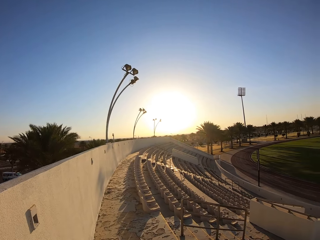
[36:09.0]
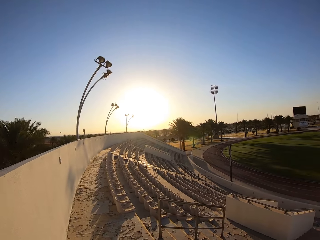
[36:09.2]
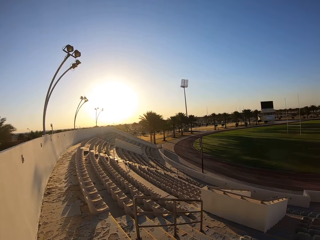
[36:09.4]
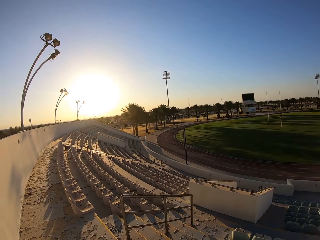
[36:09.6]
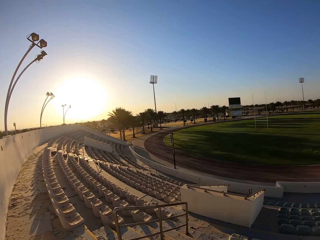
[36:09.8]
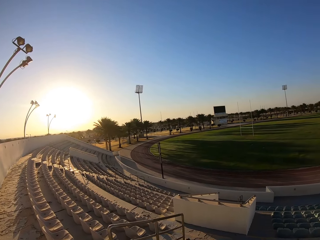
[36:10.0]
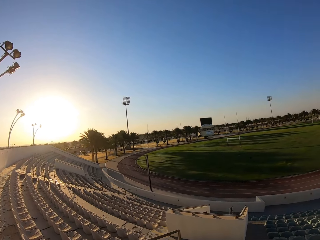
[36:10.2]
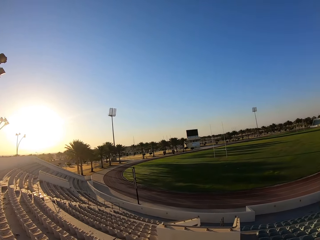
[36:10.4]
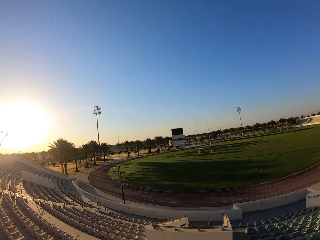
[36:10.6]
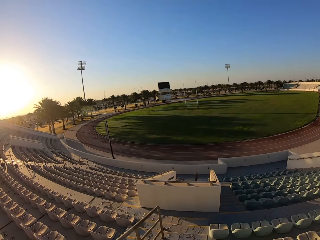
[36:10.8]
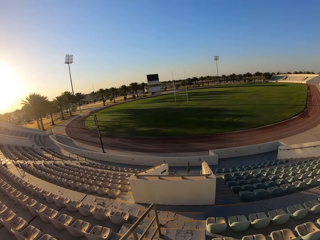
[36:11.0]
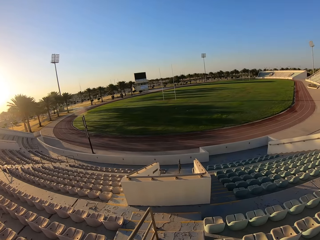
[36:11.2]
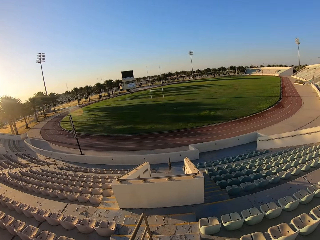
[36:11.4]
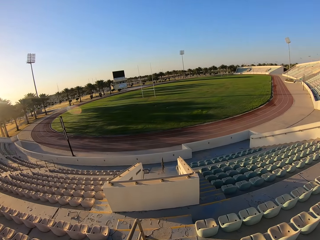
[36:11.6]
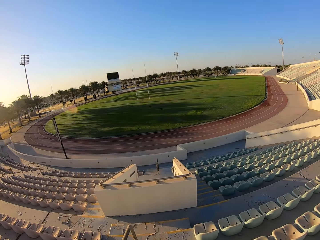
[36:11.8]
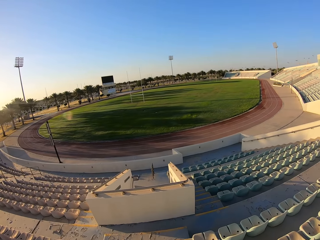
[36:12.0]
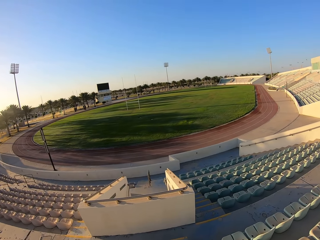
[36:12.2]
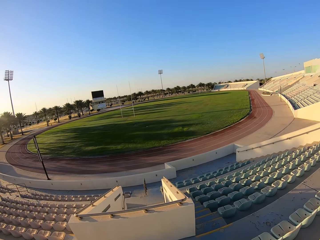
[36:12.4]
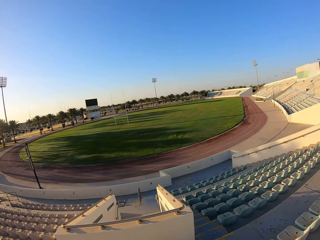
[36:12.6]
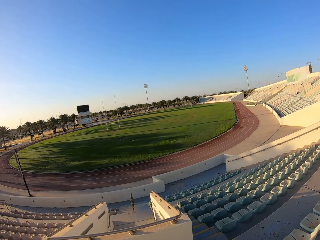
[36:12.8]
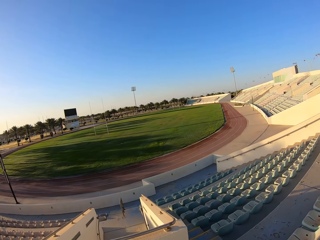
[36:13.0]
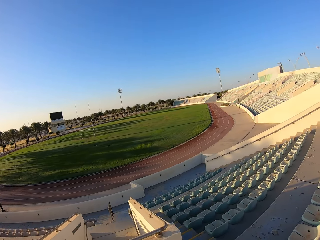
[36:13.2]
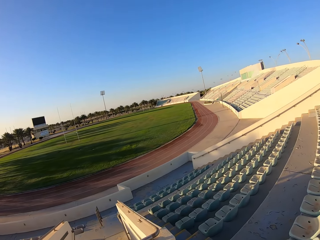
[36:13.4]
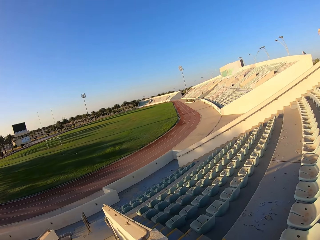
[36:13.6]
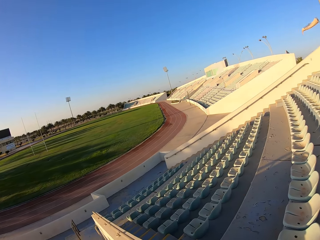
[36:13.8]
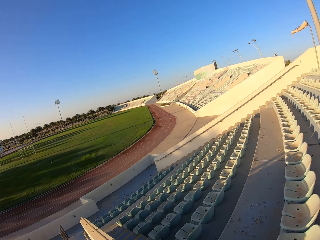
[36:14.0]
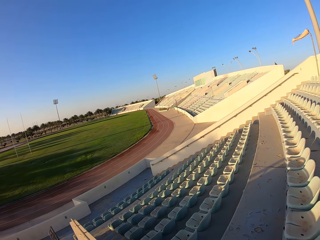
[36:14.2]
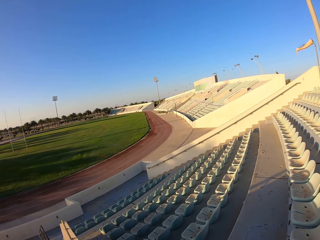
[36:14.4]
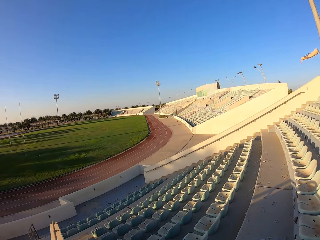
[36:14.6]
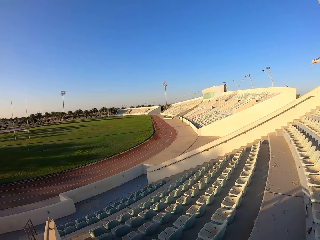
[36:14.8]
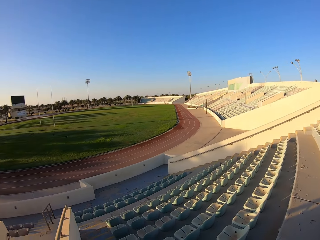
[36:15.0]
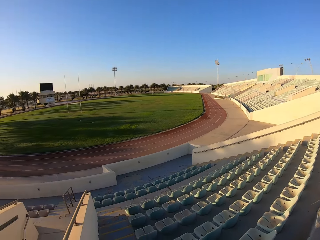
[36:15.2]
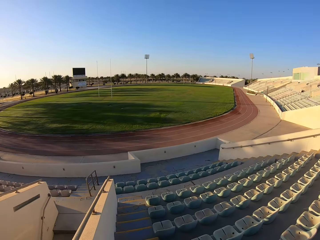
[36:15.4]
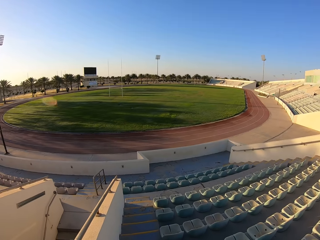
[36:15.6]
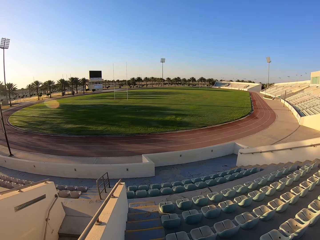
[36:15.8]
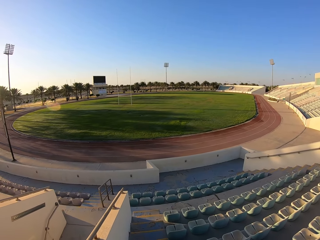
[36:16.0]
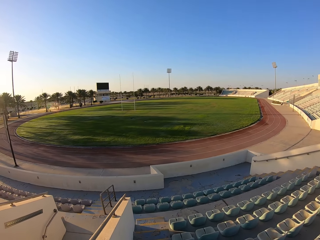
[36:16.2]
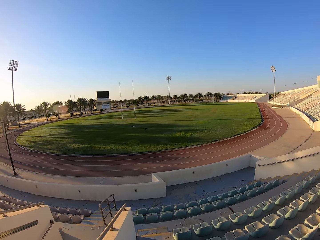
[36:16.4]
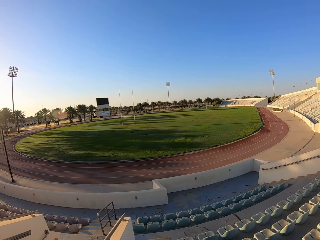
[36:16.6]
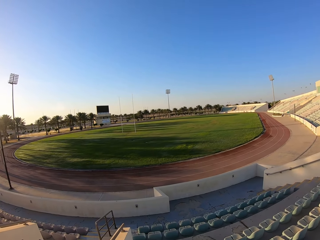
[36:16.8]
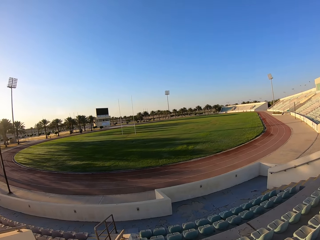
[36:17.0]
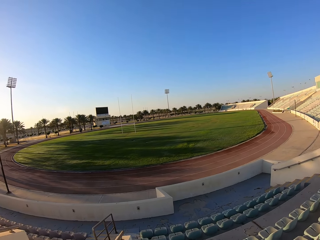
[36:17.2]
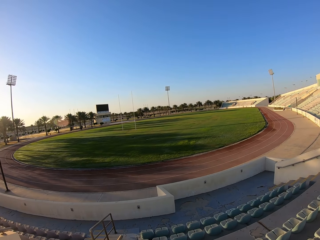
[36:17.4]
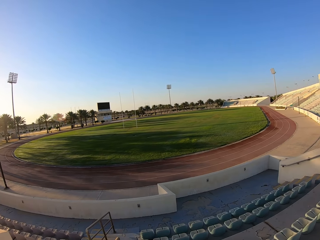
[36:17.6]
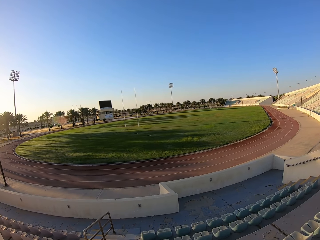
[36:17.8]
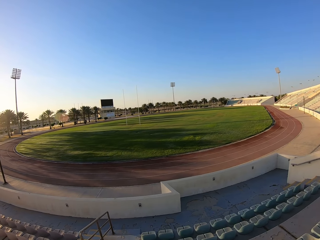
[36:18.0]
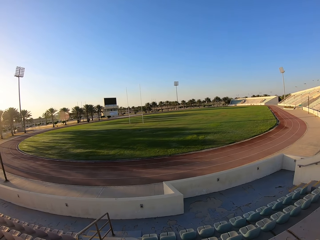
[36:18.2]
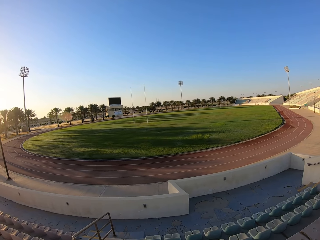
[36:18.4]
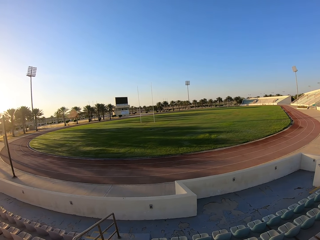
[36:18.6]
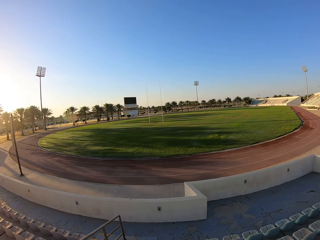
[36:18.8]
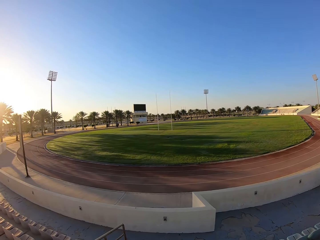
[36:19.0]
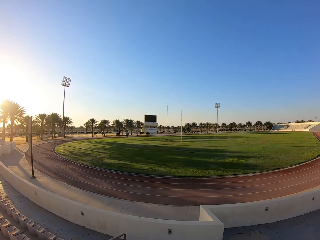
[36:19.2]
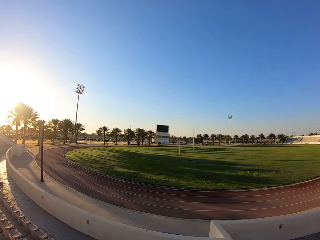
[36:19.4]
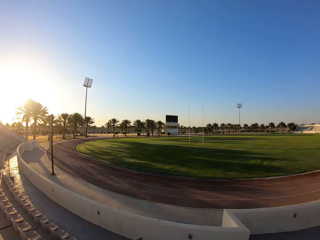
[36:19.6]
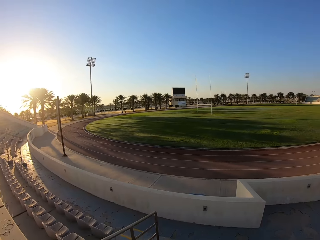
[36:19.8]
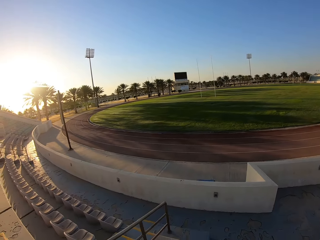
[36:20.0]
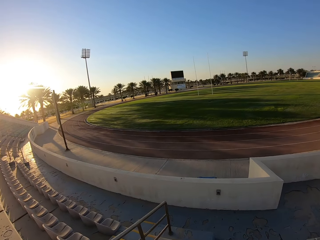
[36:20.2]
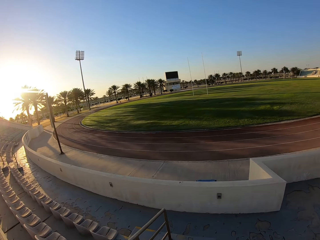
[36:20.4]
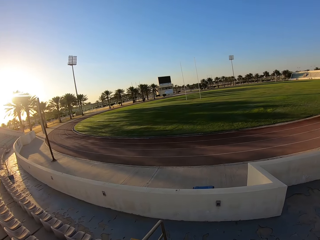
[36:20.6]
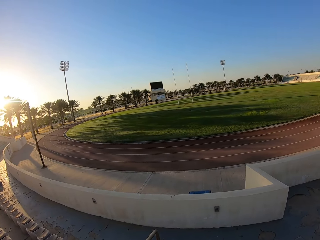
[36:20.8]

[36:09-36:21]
The camera wearer looks around the stadium. They walk around the stadium, down the stairs.

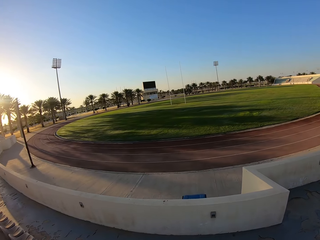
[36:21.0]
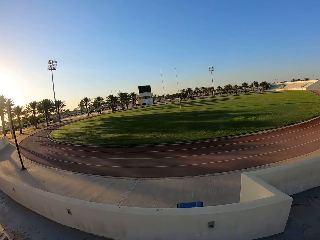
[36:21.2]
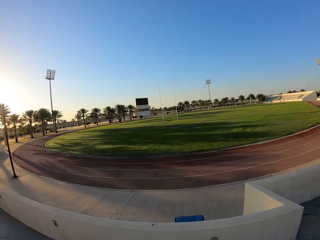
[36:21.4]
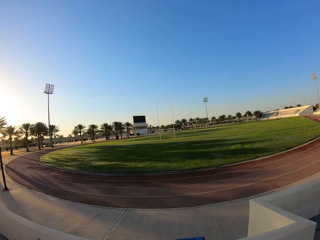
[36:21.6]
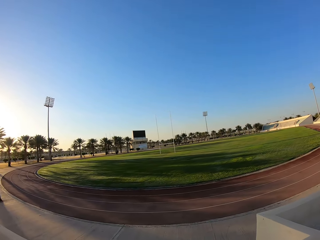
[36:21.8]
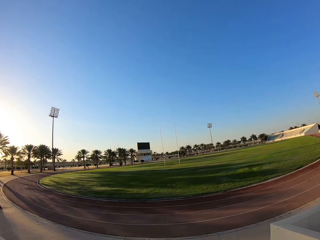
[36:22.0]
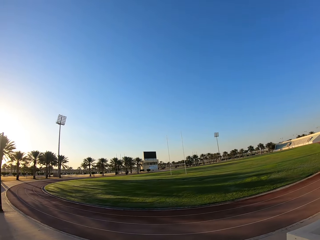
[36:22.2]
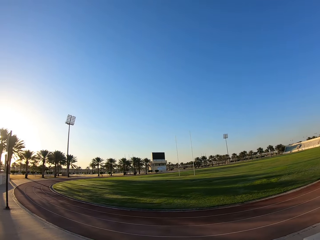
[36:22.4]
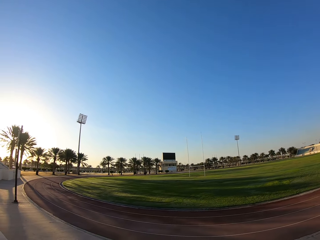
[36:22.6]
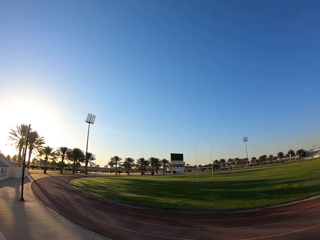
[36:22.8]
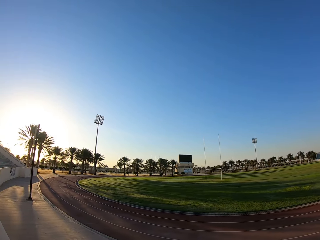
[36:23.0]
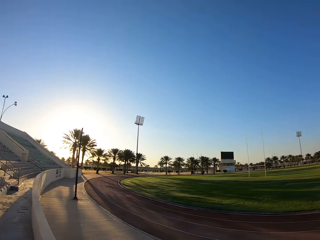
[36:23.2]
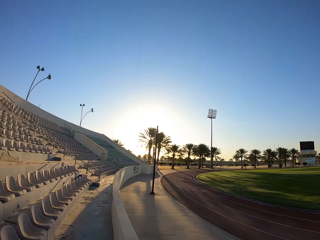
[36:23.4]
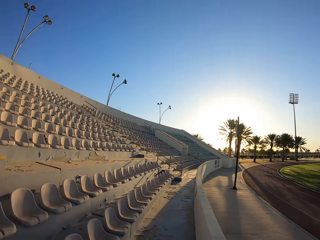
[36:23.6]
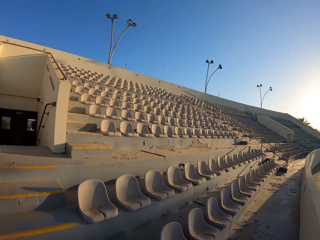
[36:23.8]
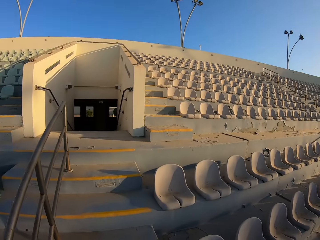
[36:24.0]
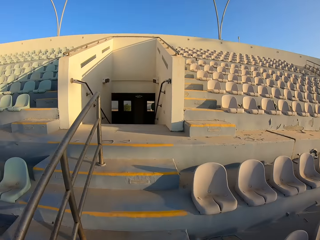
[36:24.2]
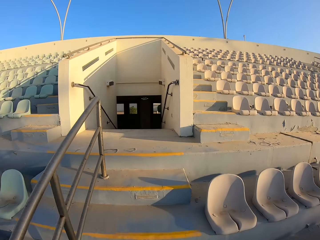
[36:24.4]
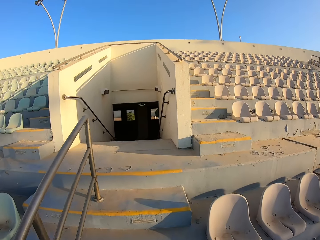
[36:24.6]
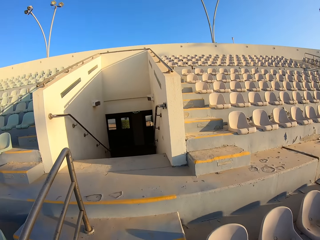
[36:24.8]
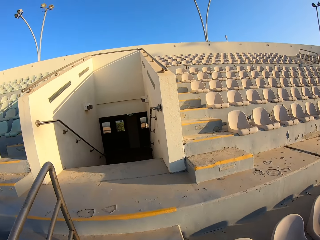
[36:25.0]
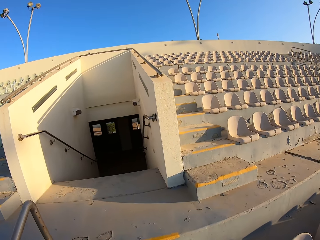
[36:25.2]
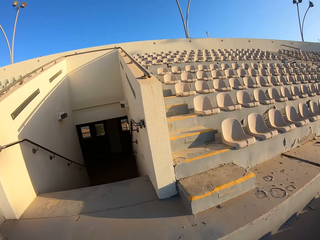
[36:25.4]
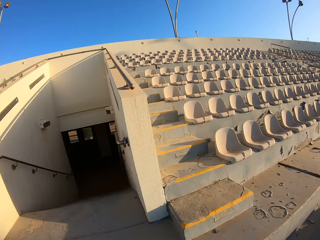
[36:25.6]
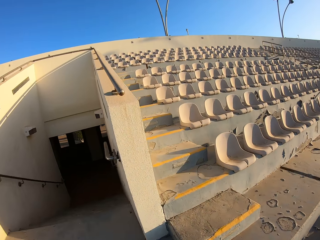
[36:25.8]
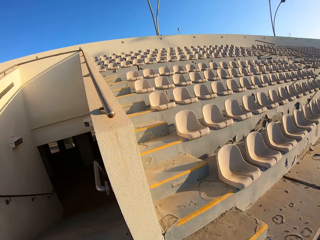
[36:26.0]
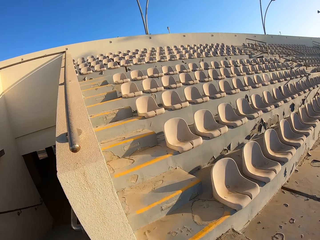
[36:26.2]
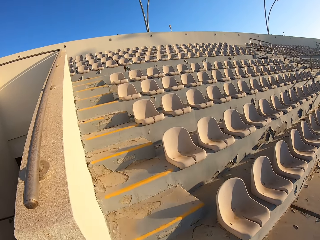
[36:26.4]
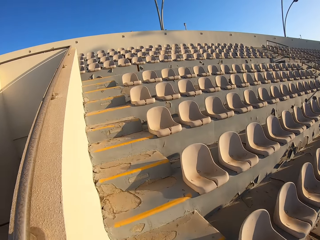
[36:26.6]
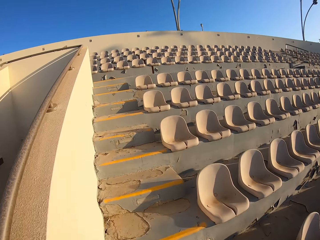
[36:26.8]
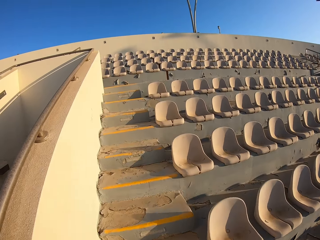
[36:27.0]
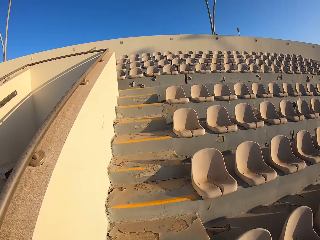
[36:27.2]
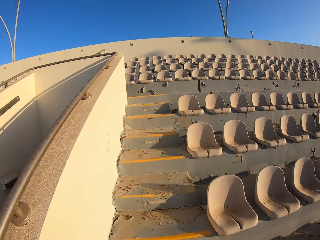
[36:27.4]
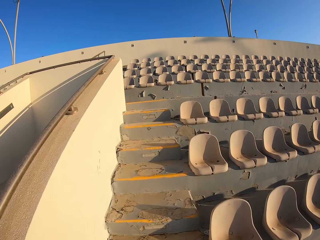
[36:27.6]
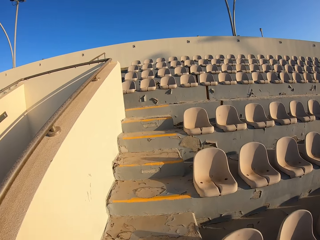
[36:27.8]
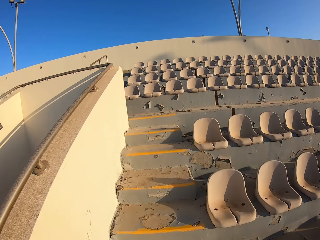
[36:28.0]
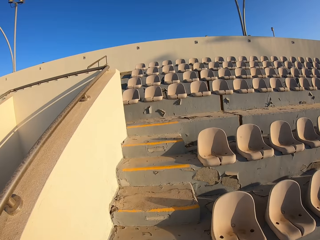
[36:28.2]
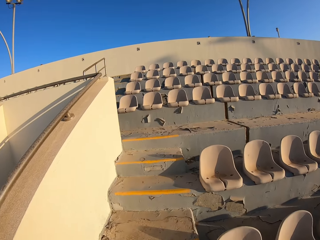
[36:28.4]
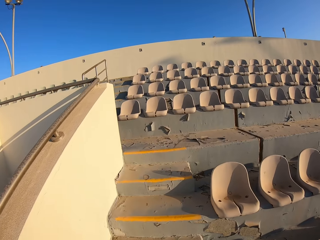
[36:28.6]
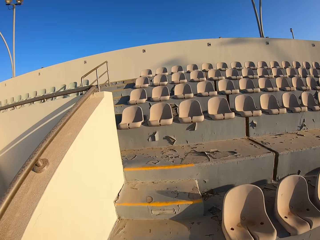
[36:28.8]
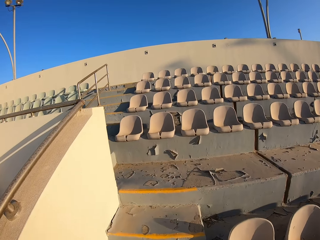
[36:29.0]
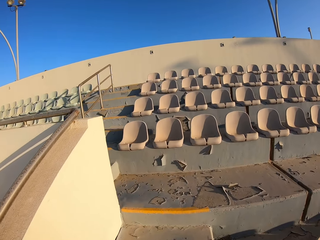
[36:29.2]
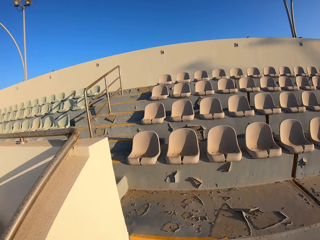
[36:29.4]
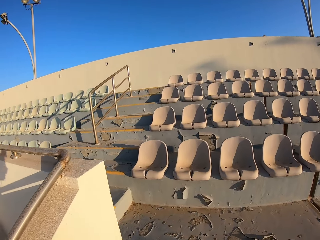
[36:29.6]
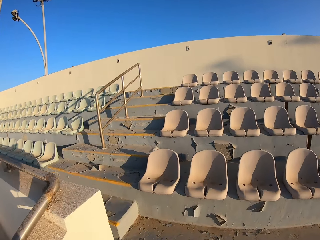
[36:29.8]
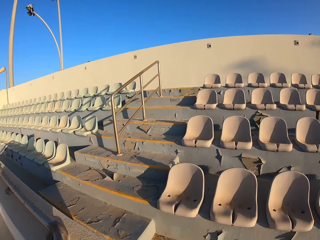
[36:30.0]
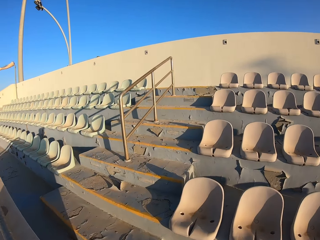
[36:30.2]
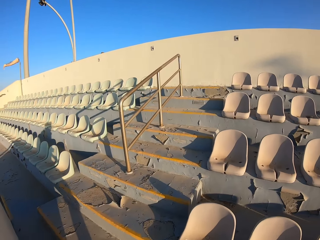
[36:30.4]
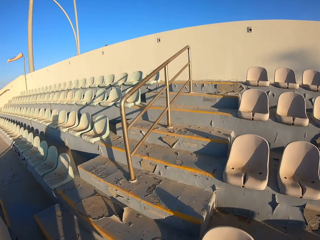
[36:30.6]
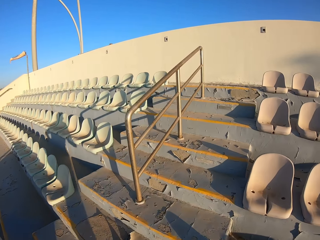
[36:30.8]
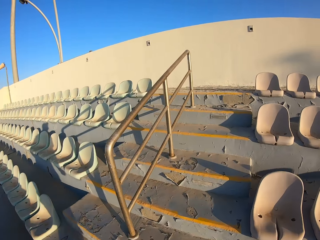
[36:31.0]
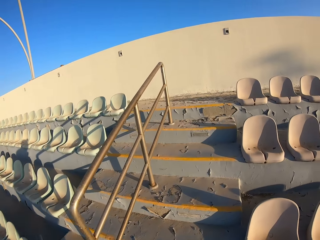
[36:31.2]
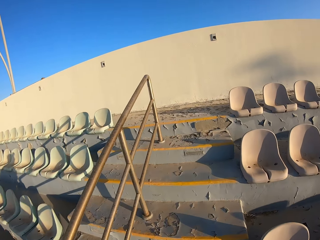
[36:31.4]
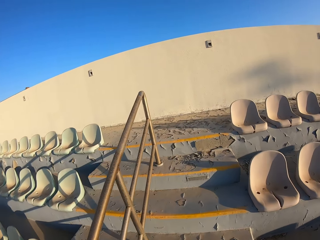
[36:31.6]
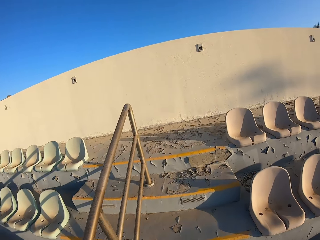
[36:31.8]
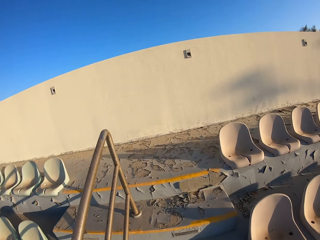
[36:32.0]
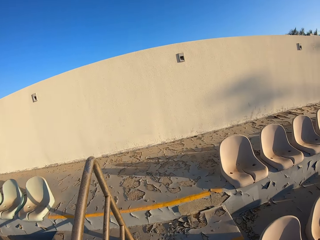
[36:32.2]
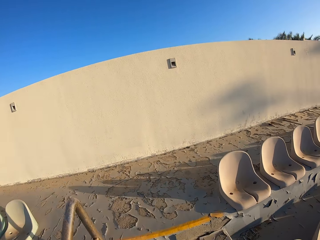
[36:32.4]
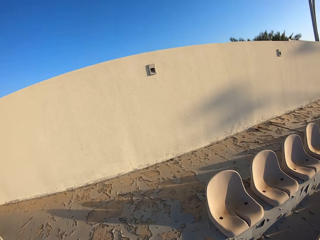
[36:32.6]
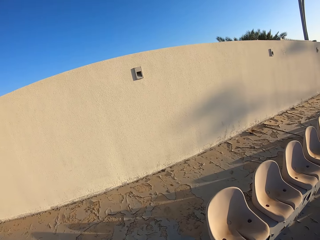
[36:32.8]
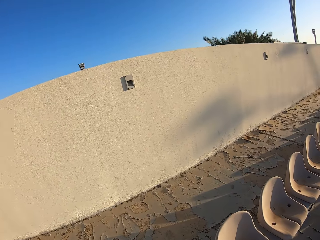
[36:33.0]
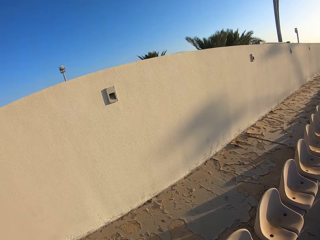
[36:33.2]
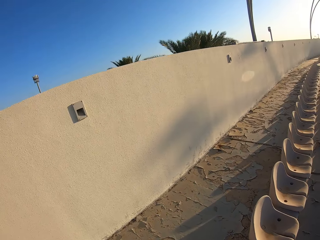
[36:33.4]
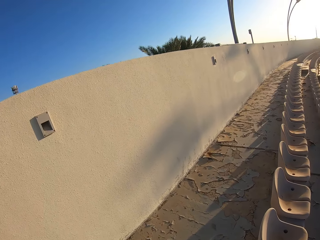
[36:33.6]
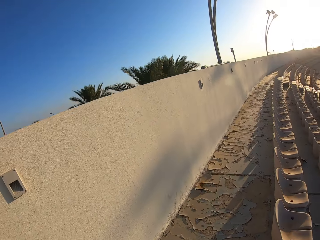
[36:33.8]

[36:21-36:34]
The camera wearer looks around the stadium. They jog up the stairs and walk around the stadium.
